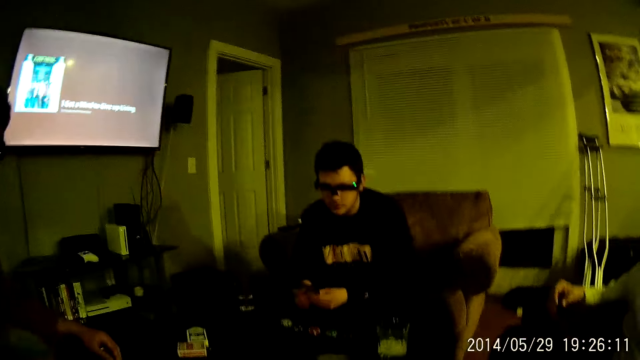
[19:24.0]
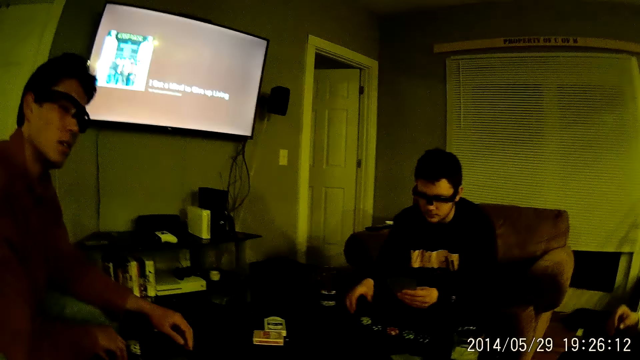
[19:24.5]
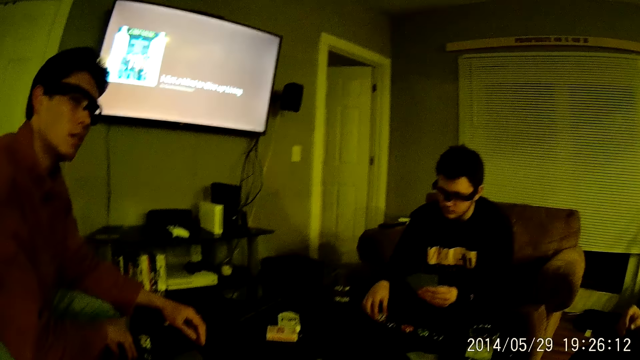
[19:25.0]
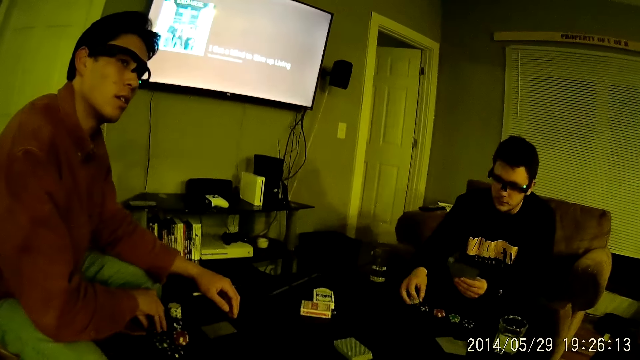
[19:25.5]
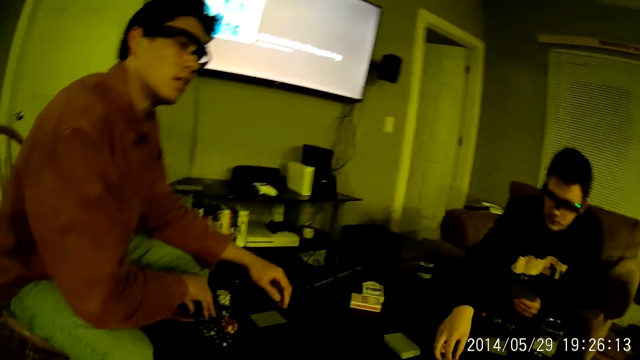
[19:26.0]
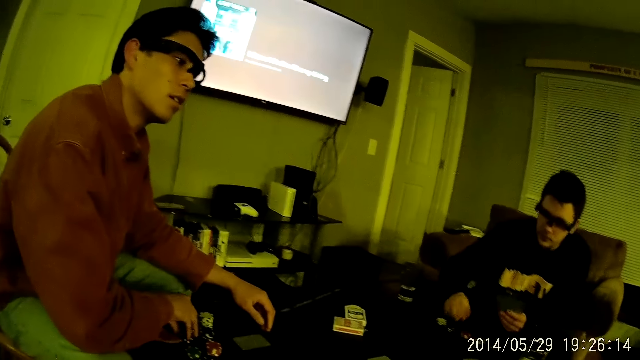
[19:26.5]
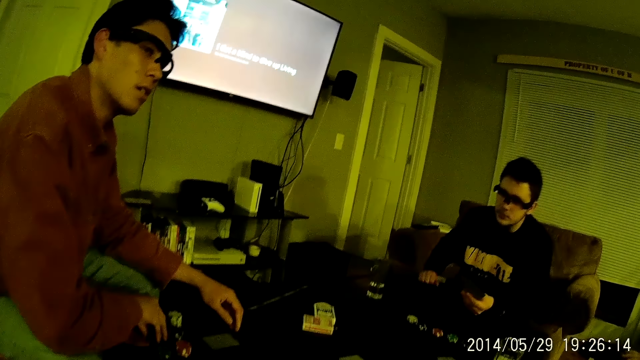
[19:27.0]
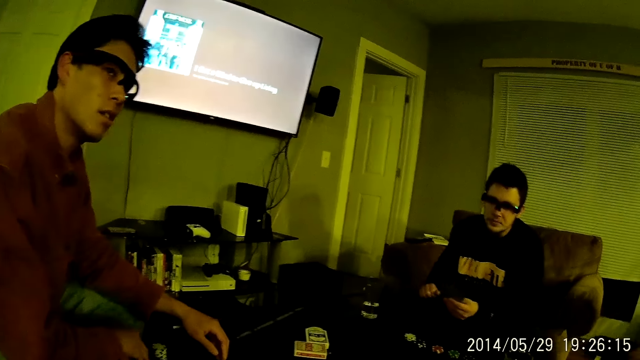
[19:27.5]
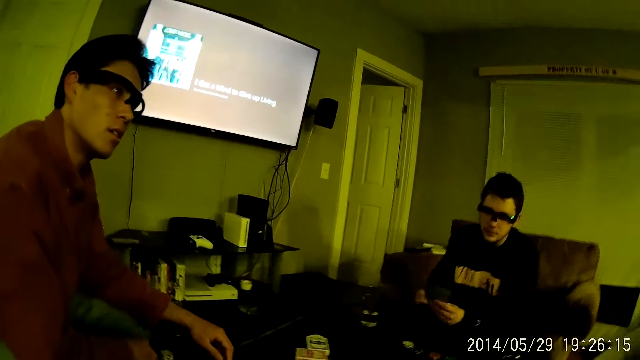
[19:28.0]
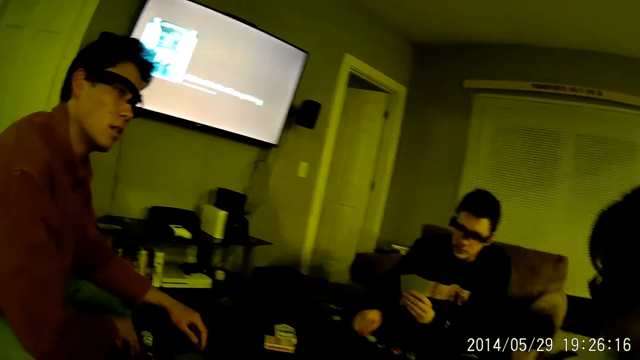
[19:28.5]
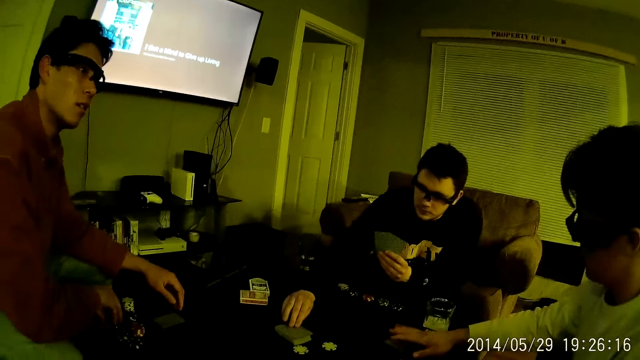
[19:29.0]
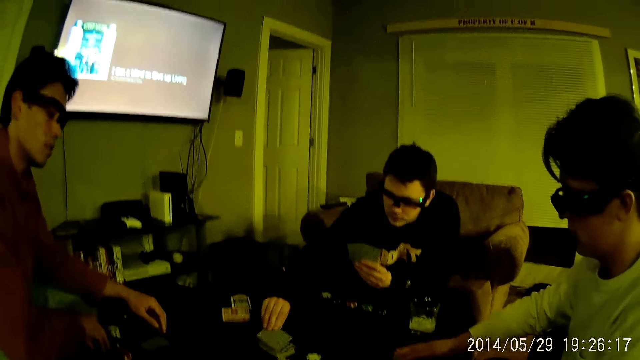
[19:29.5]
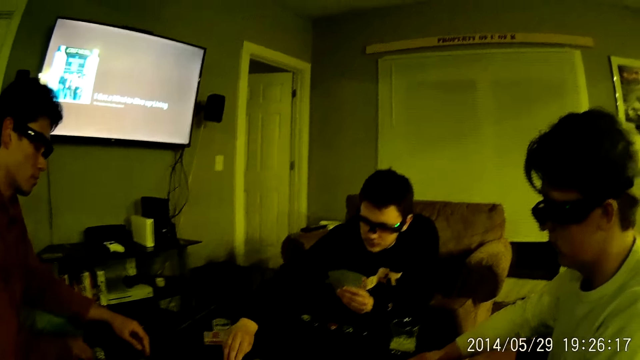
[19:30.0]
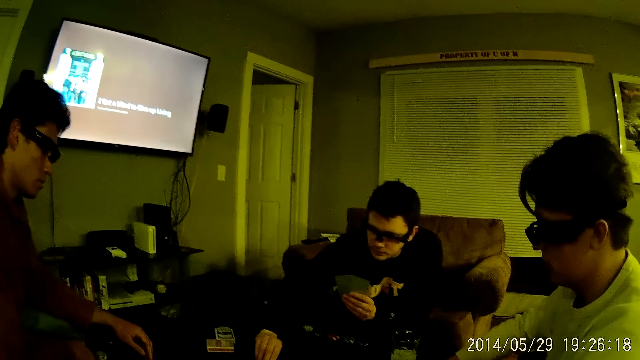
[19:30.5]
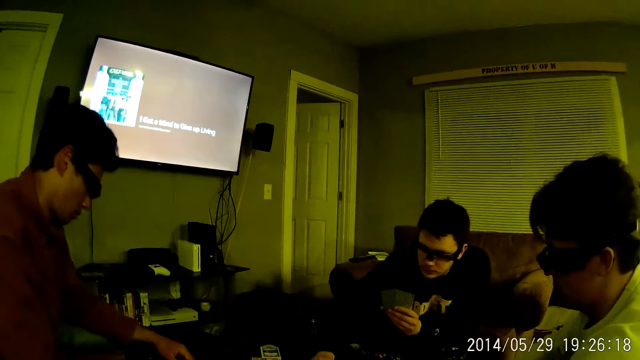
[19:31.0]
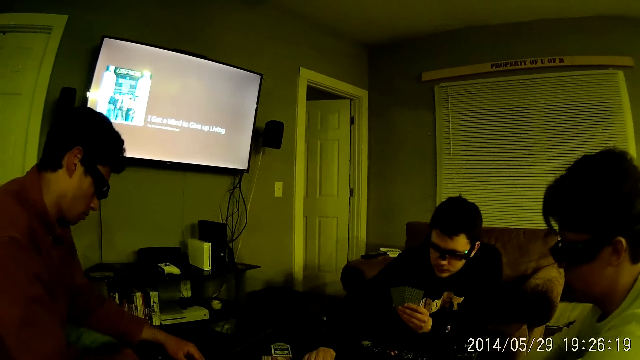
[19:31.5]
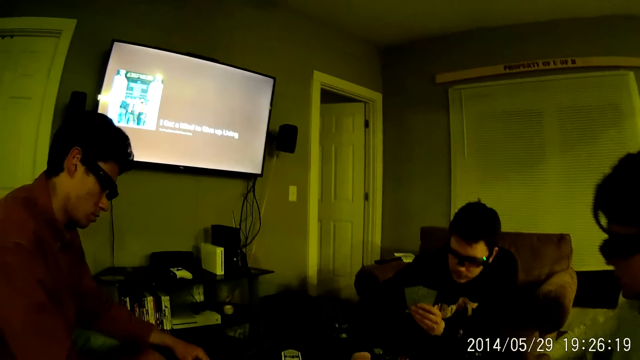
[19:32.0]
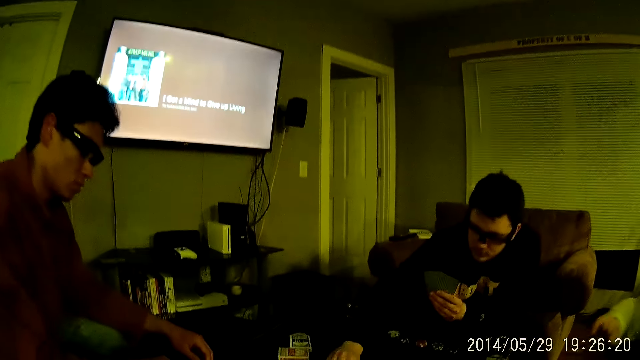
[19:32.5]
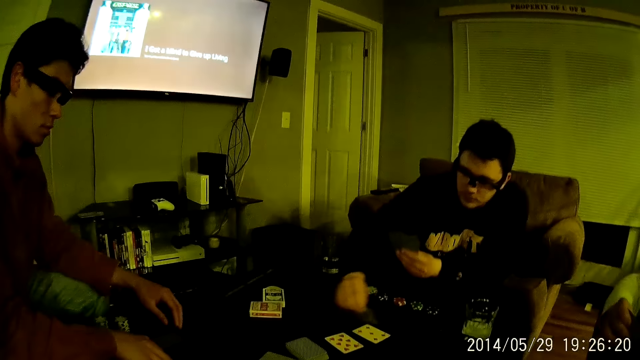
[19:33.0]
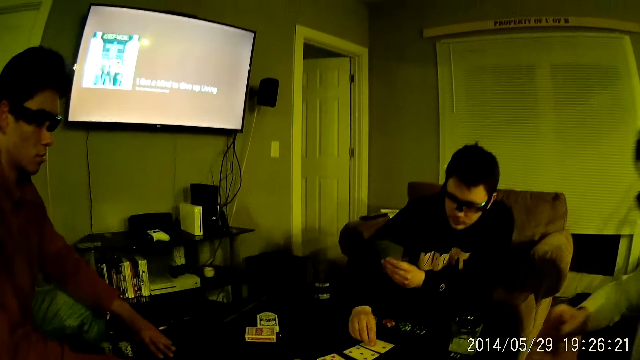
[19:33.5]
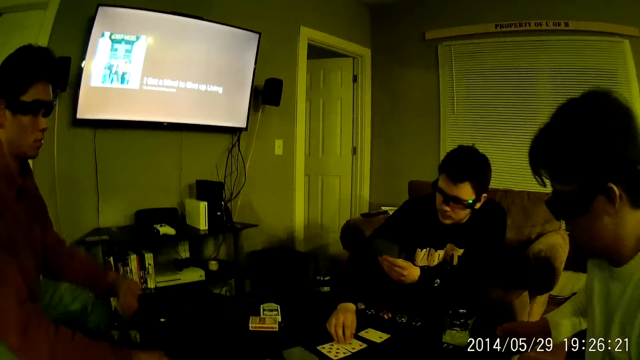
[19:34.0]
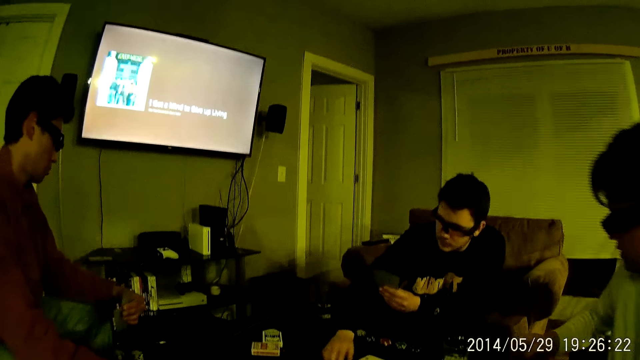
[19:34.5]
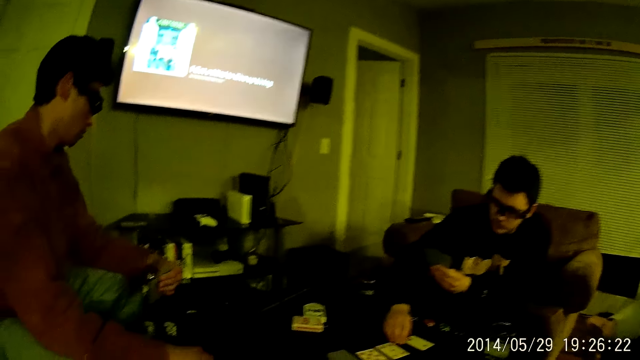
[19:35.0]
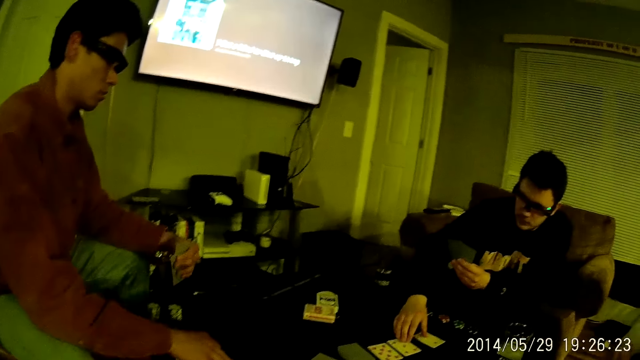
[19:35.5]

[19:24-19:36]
A man takes some chips from the chips on the table with his right hand. The camera wearer talks. The man drops the chip on the table with his right hand. Another man touches the chips. The first man arranges the cards, takes some cards from the cards on the table. A third man plays a game. The camera wearer looks around. The second man touches the cards. The first man spreads the cards on the table.

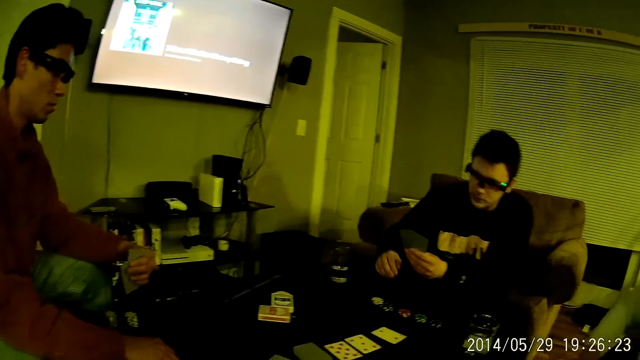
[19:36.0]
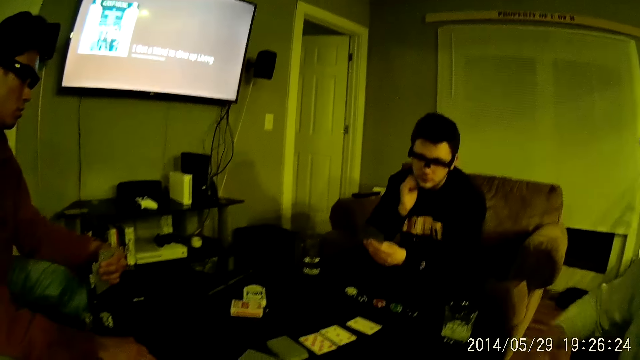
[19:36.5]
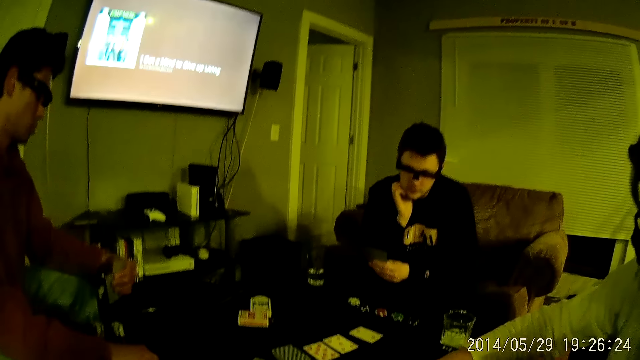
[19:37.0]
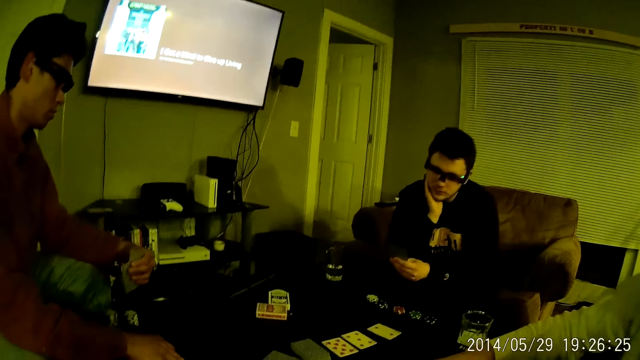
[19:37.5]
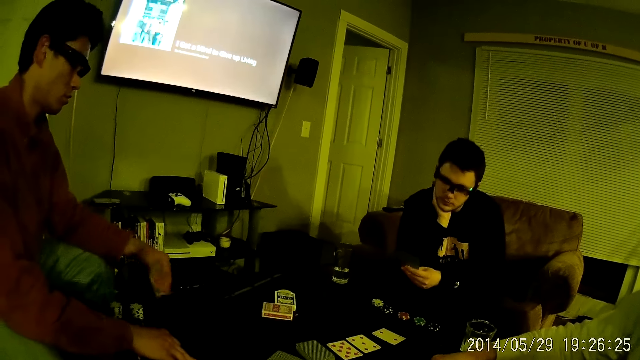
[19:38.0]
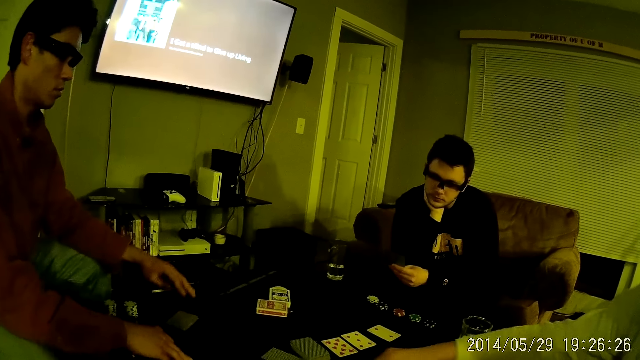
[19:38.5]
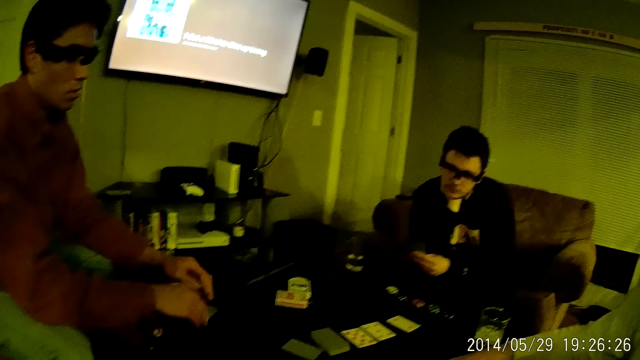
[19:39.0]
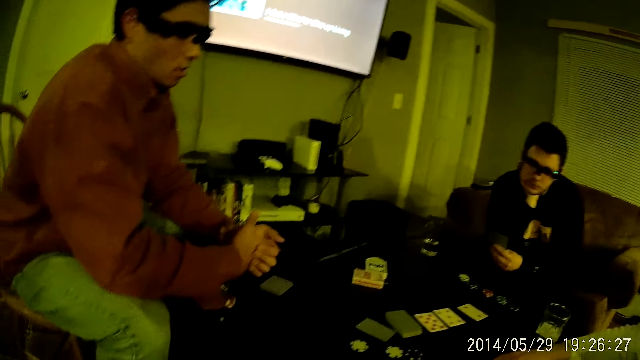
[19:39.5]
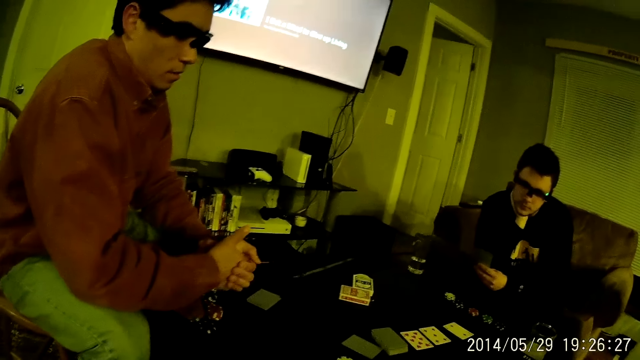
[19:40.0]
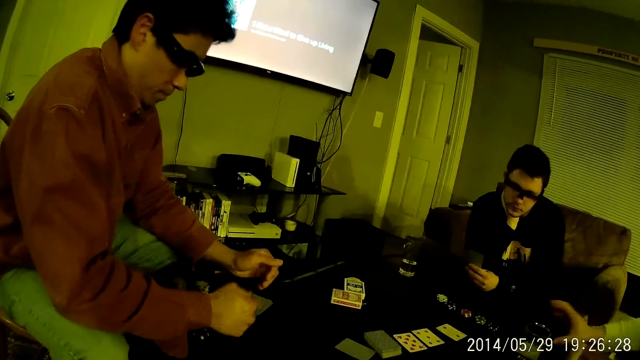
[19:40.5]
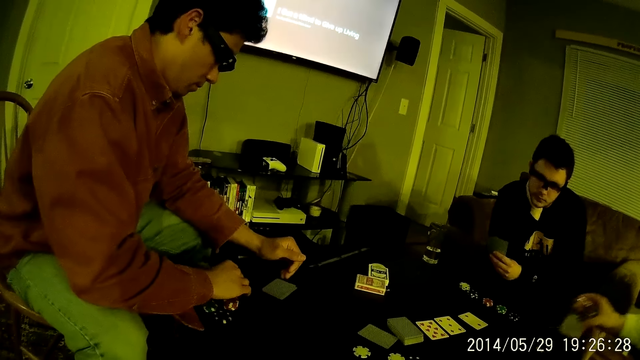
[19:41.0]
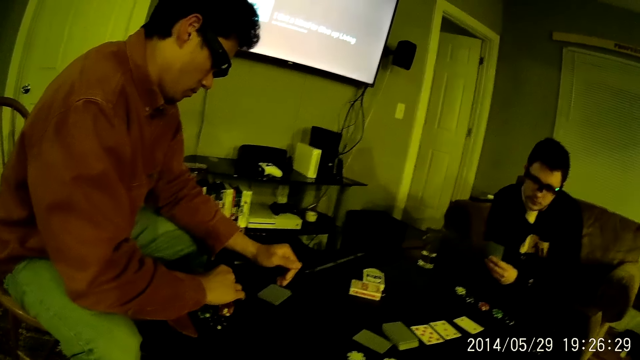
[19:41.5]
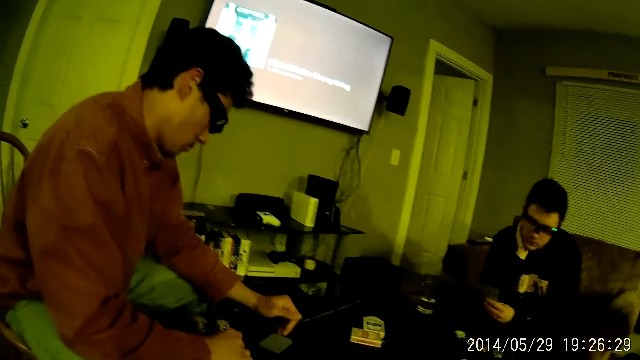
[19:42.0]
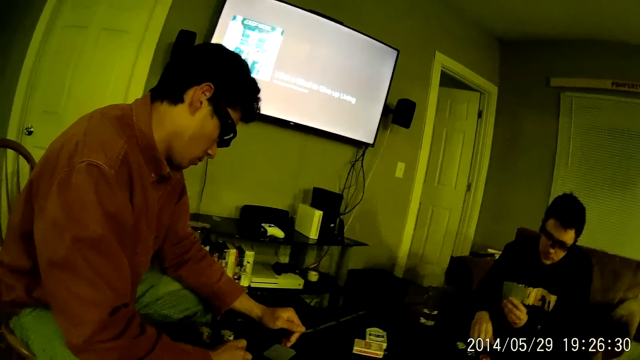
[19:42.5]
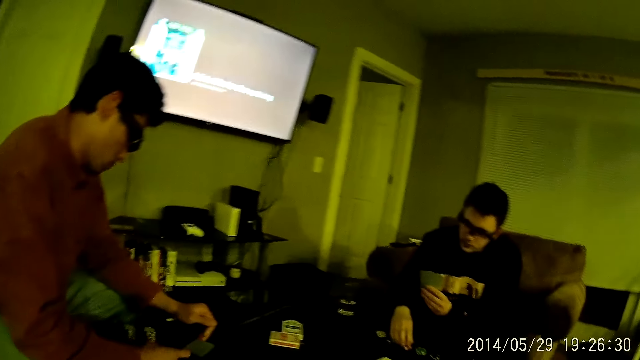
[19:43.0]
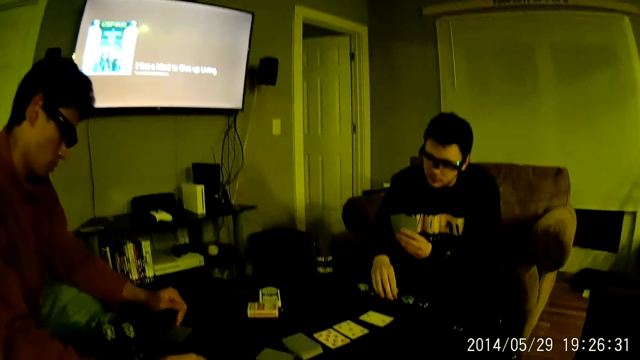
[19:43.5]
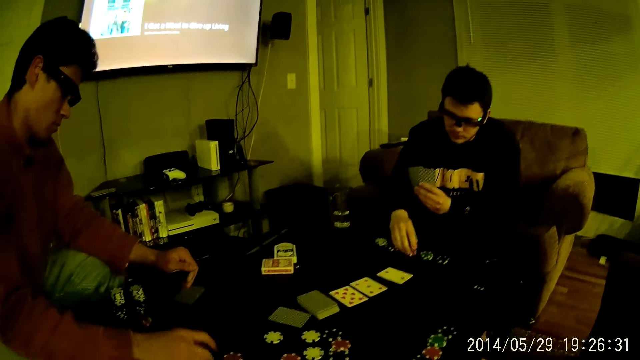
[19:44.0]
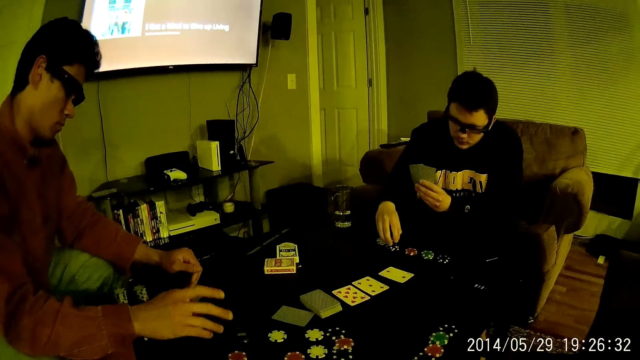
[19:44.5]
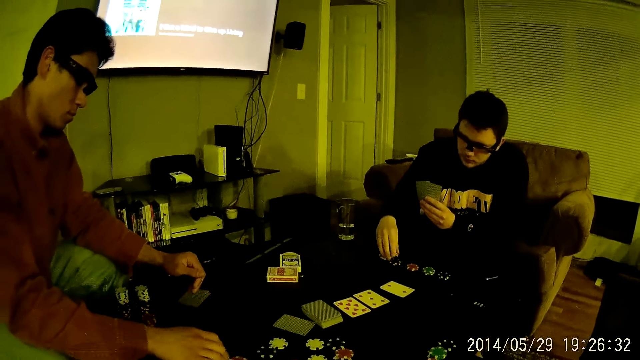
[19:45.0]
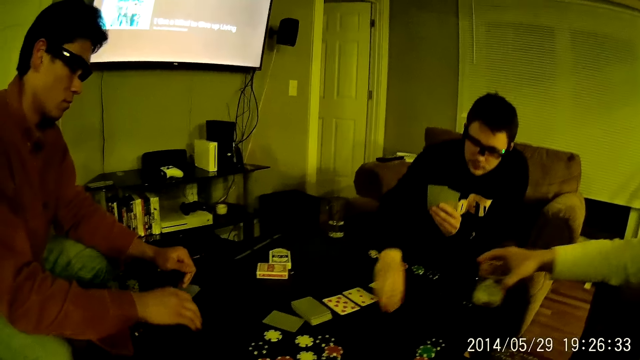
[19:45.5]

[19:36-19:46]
A man touches his face. Another man throws a card on the table and folds his two hands together. The camera wearer talks. A third man takes a glass of water from the table with his right hand. The second man touches a chip on the table with his left hand. The camera wearer looks around. The first man touches some chips on the table with his right hand. The camera wearer converses with the first man. The second man rolls some dice on the table with his right hand. The second man puts chips on the table. The first man takes a chip from the chips on the table with his right hand, throws the chip in his right hand on the table.
